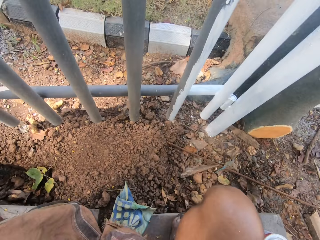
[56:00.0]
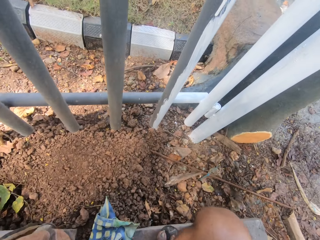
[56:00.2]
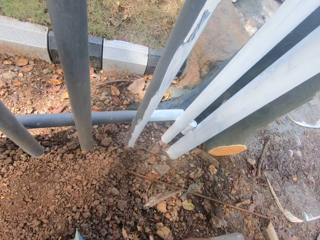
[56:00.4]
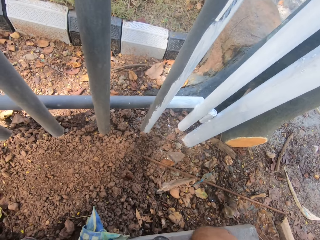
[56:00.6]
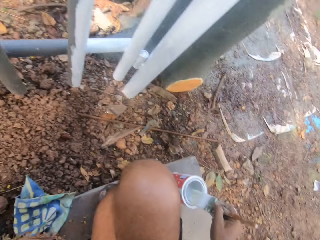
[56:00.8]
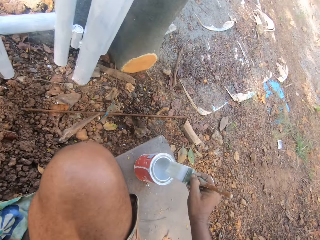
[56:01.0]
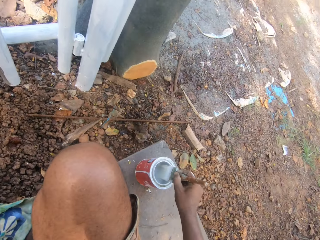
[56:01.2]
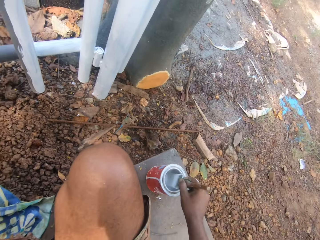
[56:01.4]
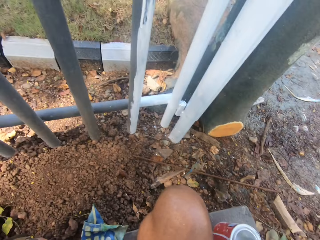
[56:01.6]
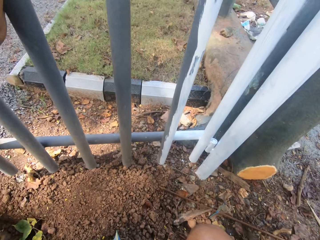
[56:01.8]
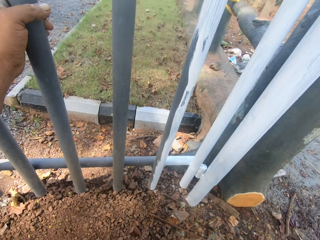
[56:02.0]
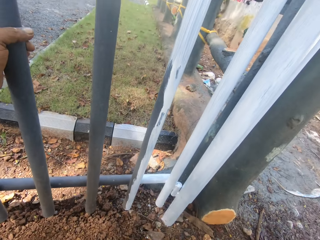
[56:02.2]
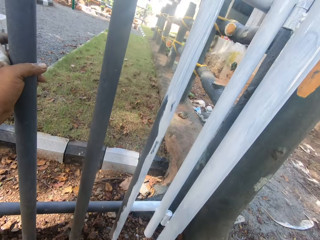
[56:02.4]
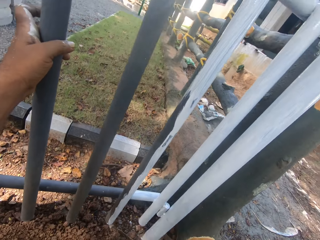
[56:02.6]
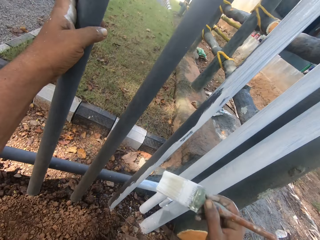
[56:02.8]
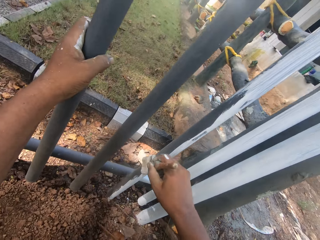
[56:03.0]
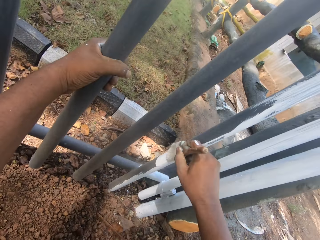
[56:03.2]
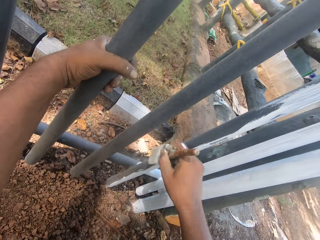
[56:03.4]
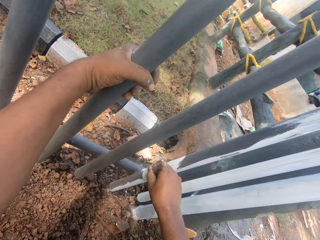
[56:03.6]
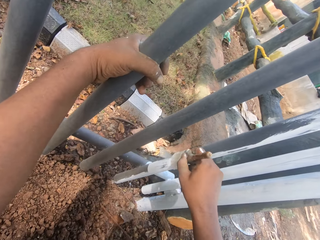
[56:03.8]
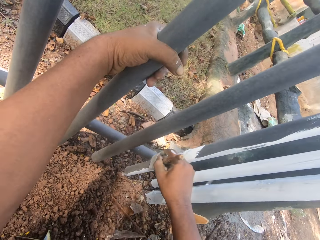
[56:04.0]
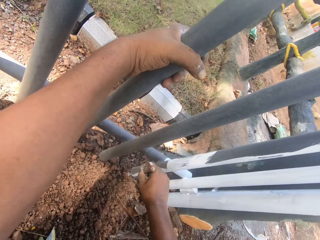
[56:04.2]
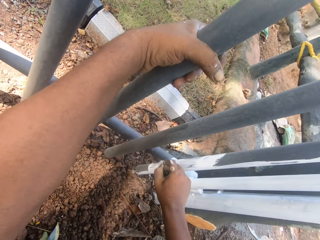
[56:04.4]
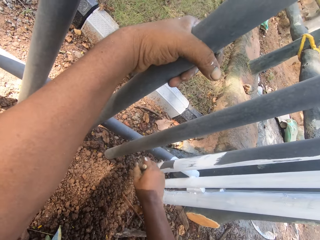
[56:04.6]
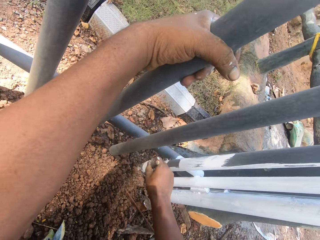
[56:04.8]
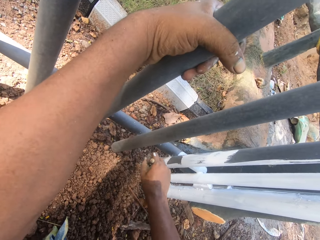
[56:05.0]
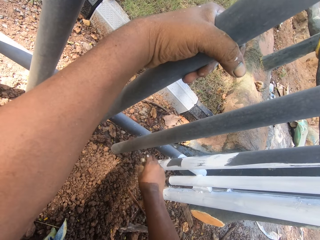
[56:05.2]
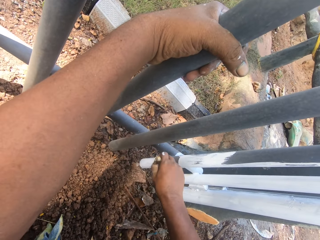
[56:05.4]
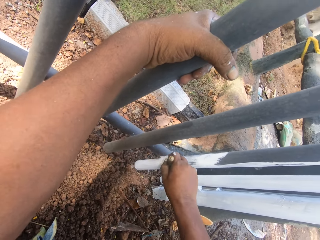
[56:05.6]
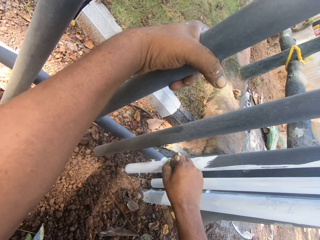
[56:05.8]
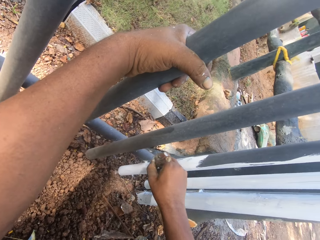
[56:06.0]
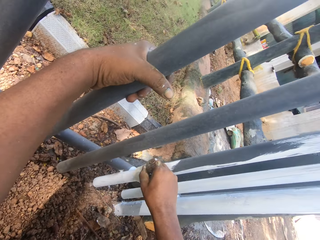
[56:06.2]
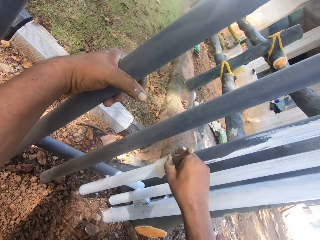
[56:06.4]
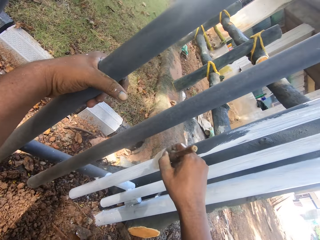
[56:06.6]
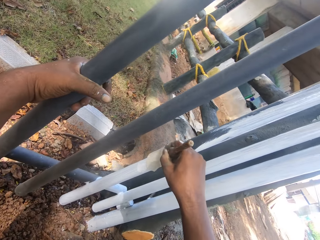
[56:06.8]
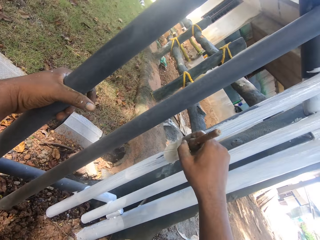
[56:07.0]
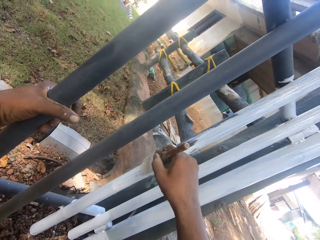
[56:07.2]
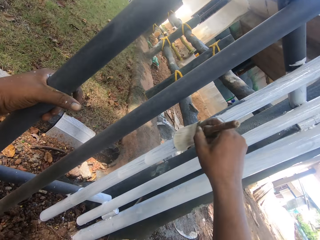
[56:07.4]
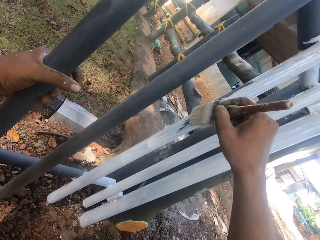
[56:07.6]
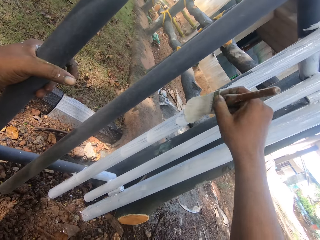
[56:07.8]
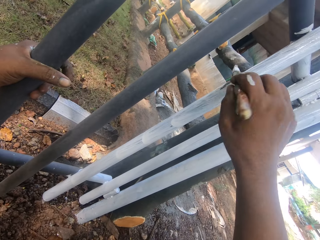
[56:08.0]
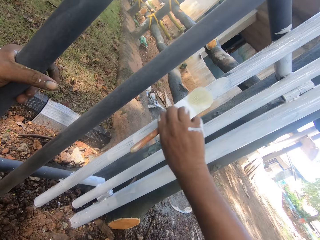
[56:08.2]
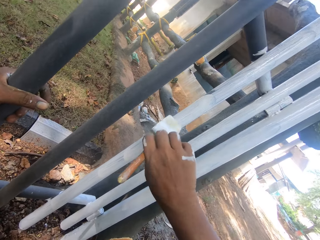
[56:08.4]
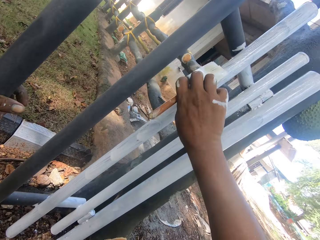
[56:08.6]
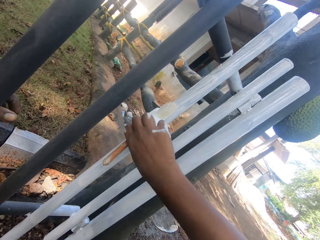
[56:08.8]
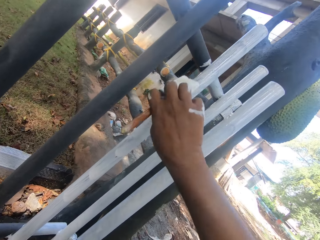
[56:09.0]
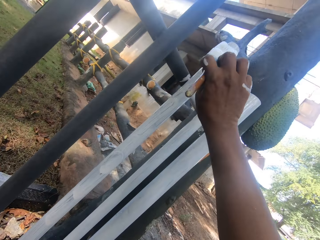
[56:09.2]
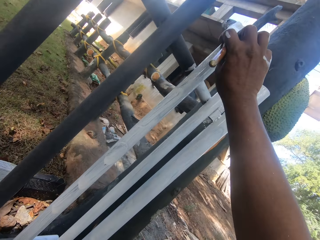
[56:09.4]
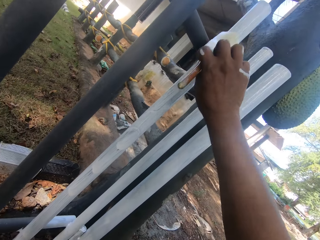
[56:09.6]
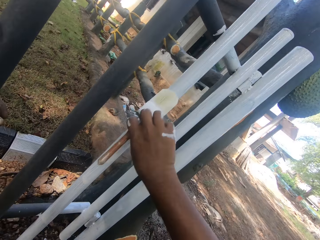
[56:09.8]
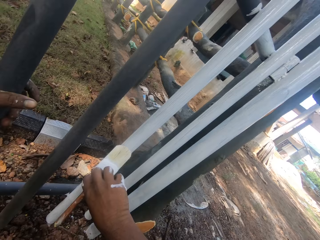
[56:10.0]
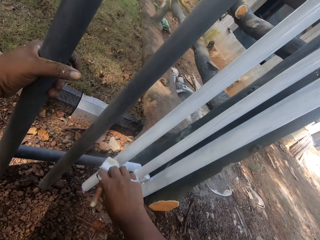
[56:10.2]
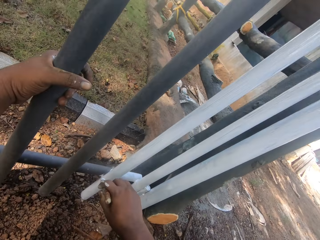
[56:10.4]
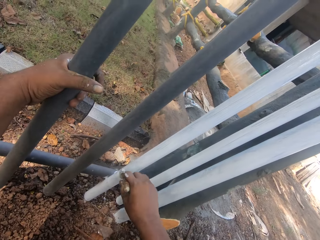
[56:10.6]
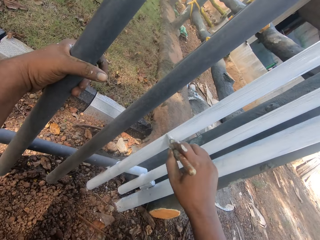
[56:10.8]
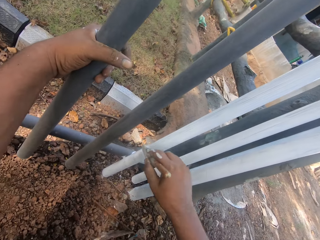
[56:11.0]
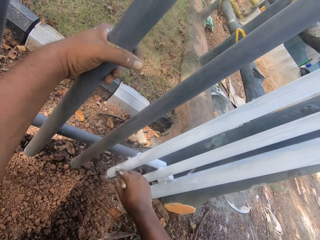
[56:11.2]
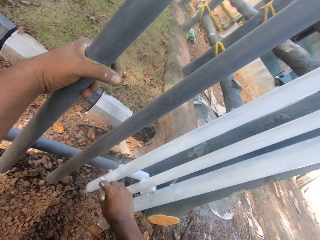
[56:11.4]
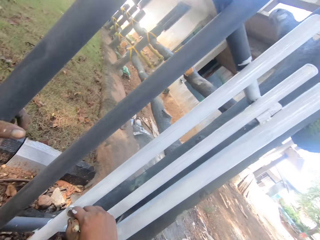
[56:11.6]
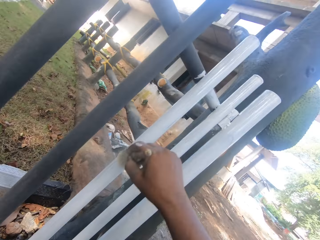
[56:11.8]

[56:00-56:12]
The camera wearer dips the paint brush in the paint can. They paint the metal rail.

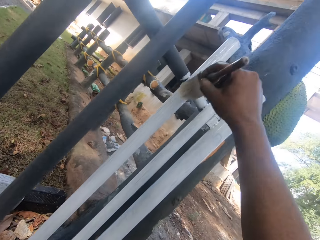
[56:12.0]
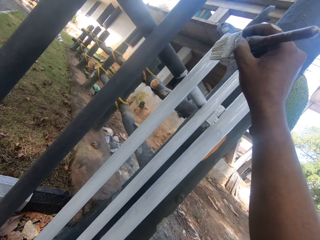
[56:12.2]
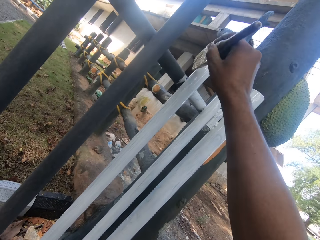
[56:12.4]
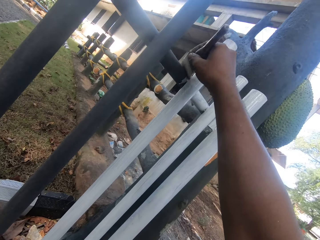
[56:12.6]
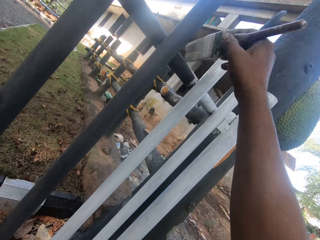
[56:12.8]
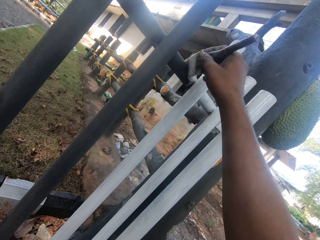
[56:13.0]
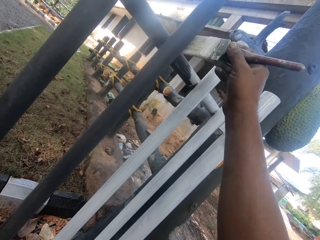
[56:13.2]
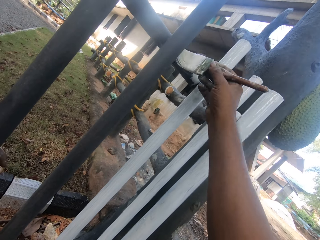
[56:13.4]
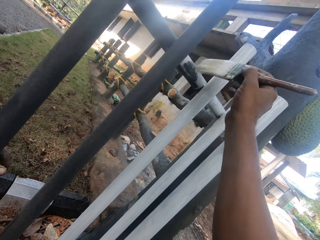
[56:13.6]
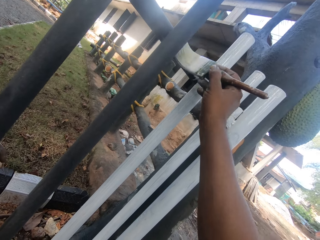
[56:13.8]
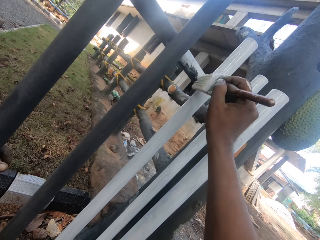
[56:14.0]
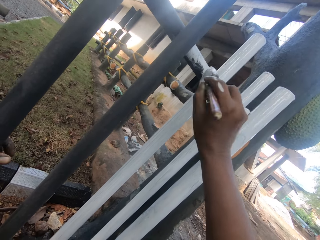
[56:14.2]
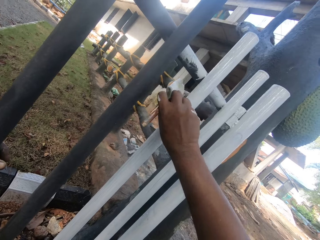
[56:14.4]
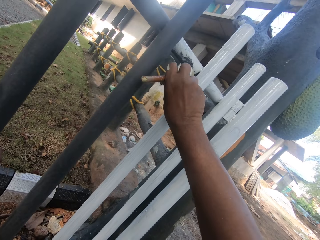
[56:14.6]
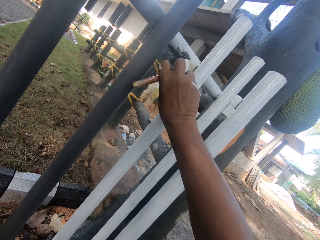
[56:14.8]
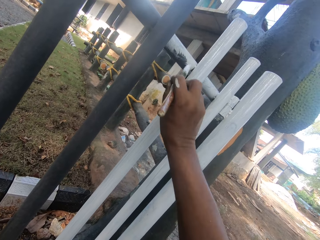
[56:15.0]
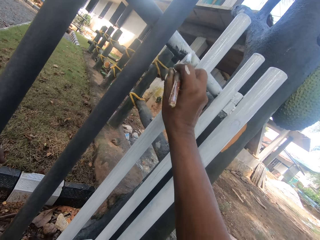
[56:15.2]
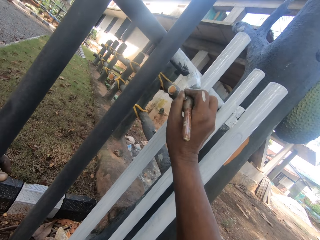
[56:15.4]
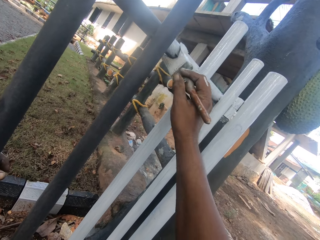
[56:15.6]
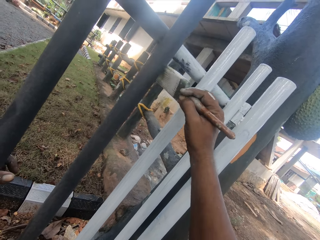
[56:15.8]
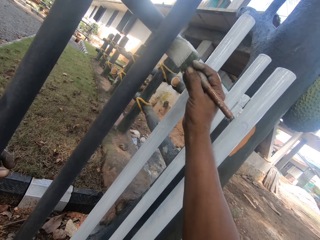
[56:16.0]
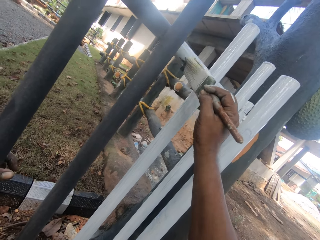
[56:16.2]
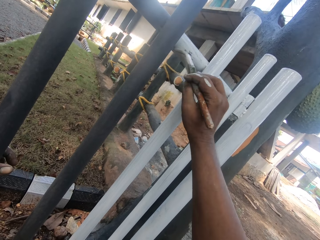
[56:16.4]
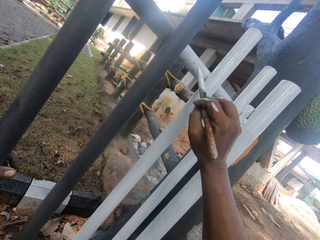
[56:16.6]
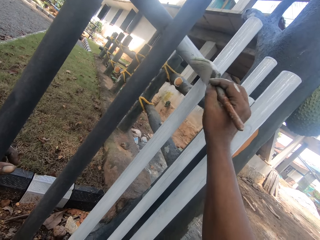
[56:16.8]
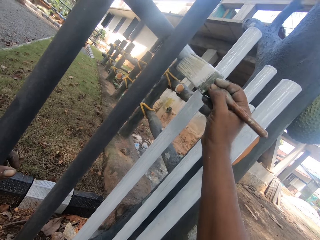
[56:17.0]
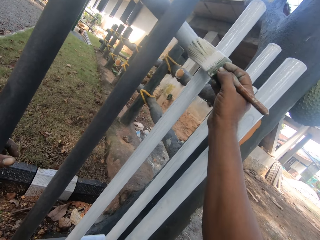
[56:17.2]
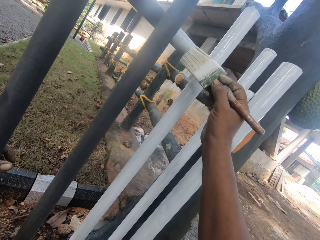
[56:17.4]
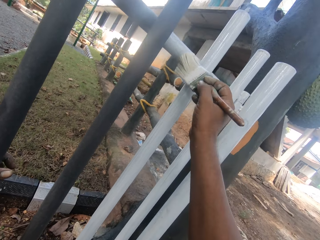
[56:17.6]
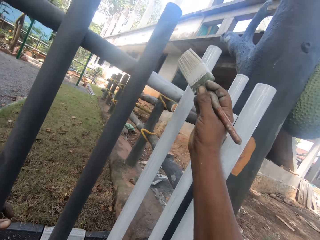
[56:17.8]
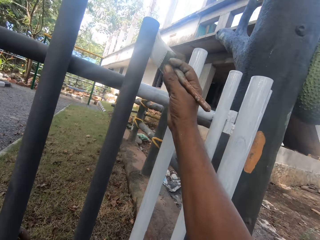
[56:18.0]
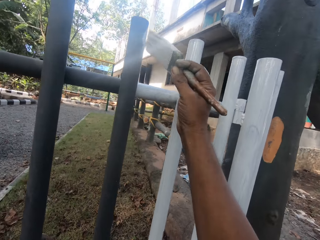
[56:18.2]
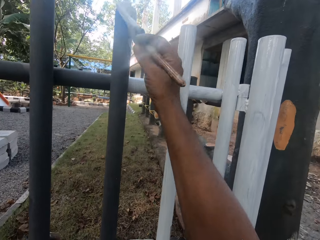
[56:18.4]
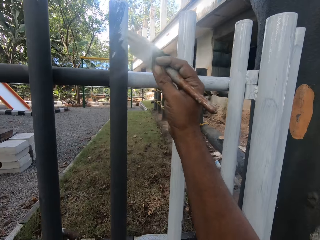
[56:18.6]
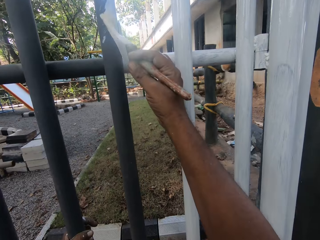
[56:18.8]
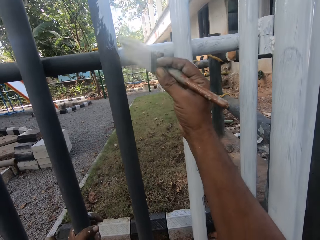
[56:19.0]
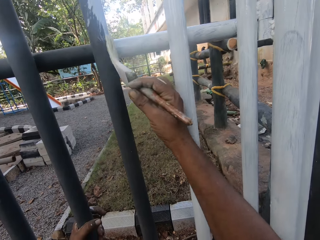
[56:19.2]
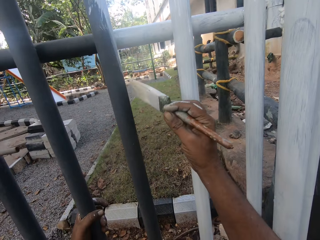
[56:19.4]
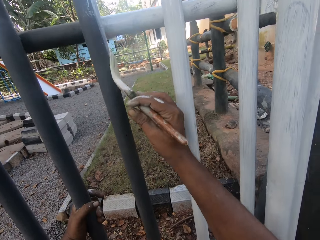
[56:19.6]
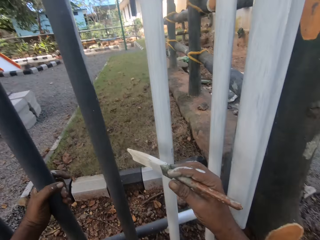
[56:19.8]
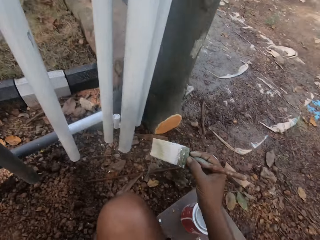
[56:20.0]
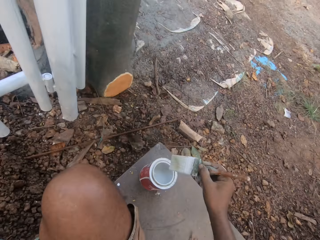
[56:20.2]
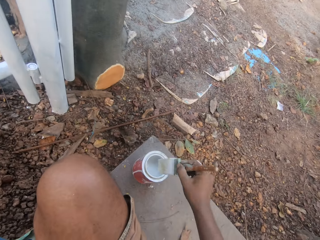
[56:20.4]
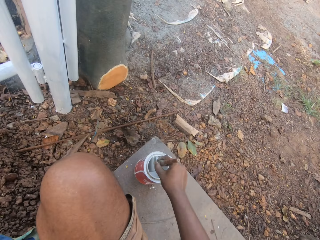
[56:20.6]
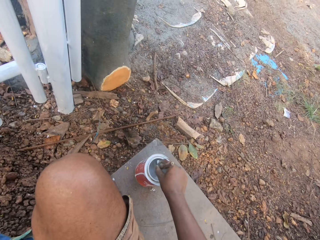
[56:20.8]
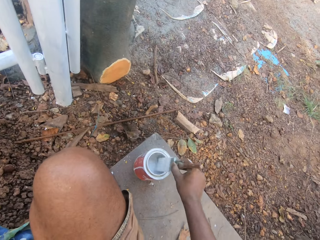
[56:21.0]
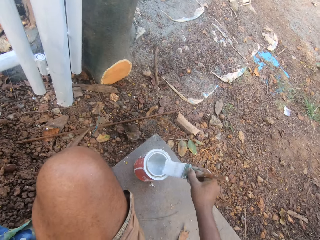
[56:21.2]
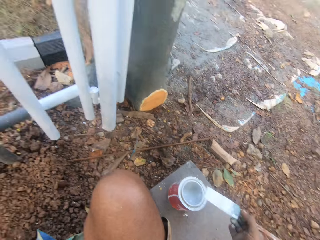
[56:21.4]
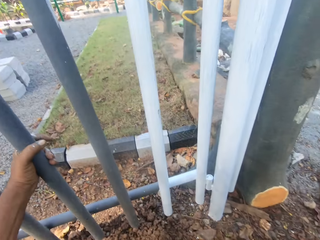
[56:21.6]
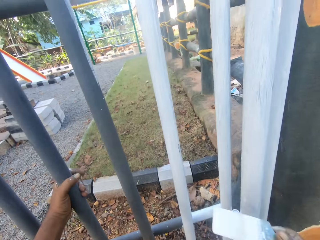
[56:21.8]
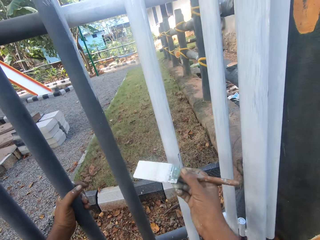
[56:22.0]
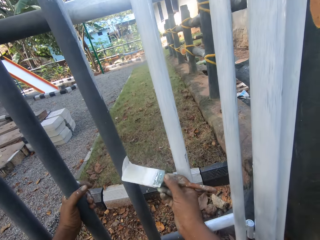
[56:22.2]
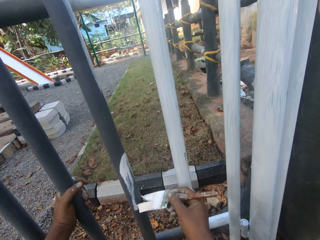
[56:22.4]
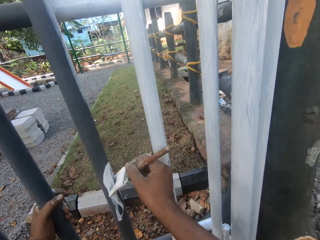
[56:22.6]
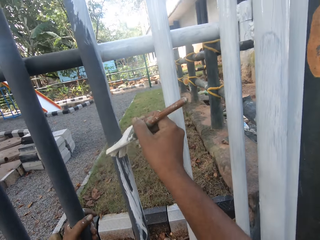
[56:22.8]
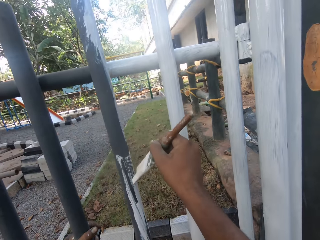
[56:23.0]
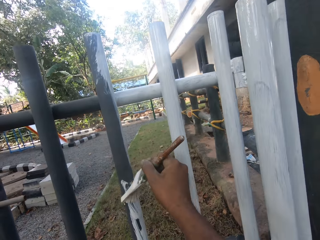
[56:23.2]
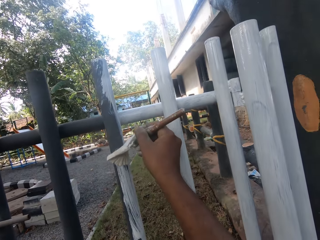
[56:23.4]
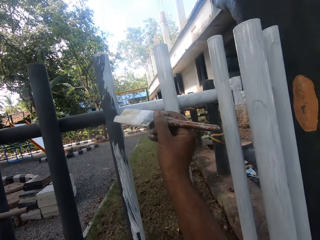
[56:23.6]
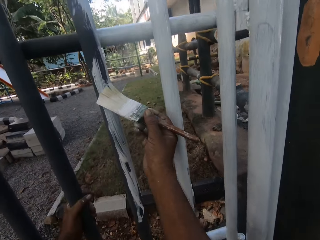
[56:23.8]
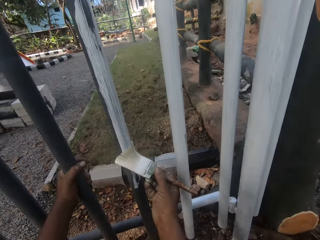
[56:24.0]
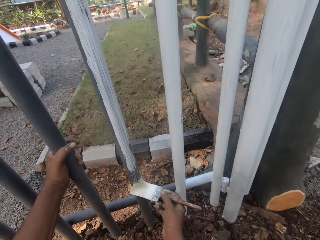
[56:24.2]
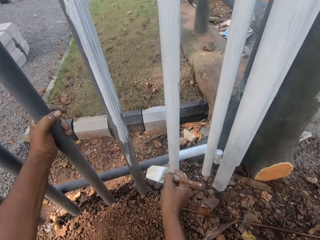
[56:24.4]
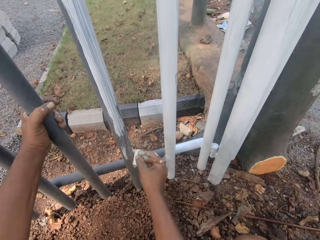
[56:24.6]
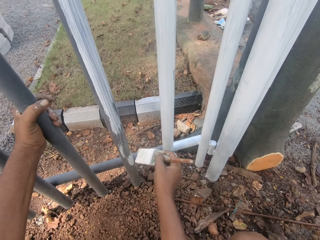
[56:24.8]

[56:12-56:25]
The camera wearer dips the paint brush in the paint can. They paint the metal rail.
